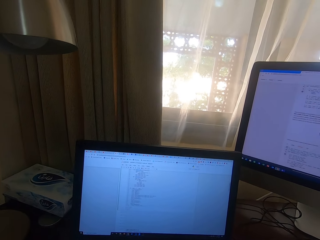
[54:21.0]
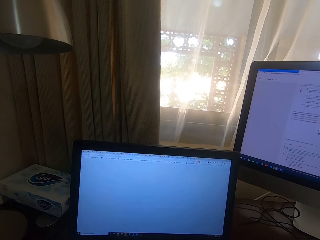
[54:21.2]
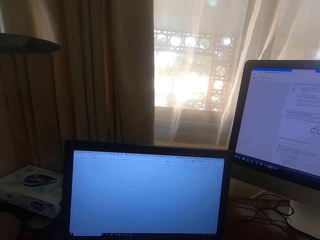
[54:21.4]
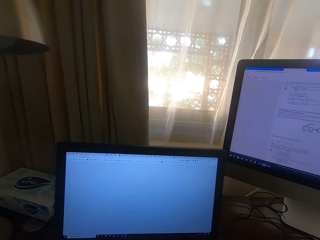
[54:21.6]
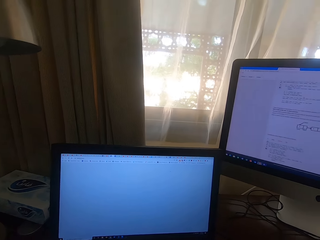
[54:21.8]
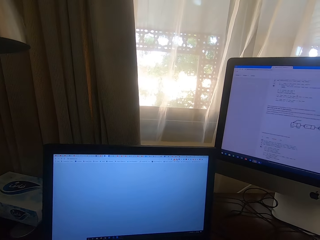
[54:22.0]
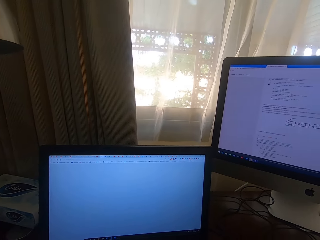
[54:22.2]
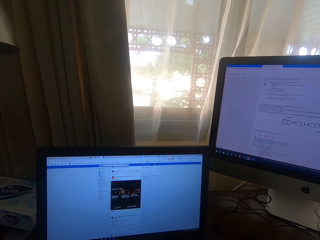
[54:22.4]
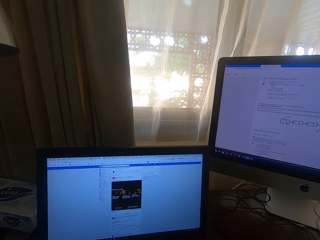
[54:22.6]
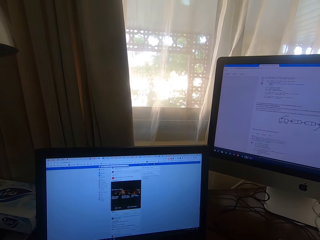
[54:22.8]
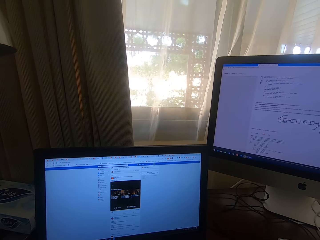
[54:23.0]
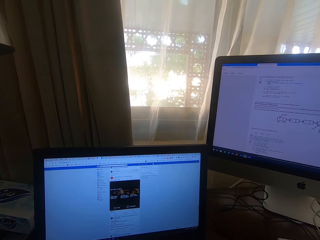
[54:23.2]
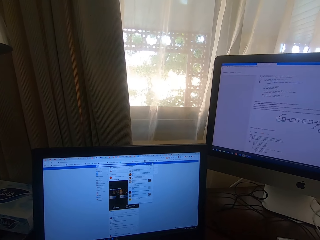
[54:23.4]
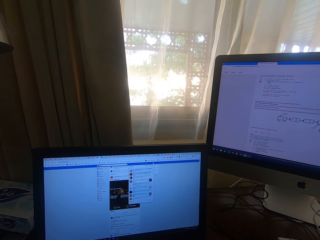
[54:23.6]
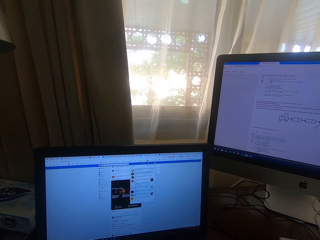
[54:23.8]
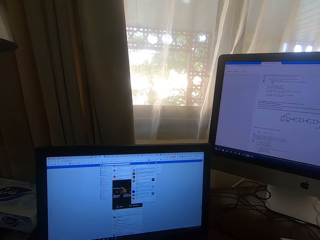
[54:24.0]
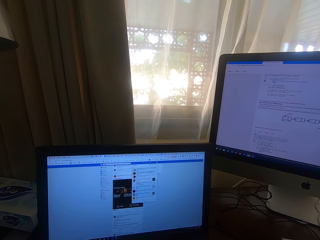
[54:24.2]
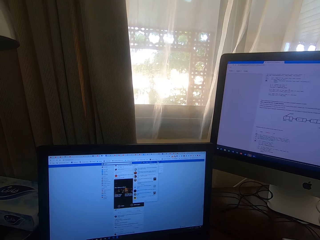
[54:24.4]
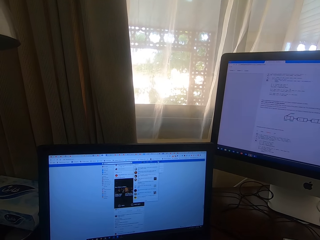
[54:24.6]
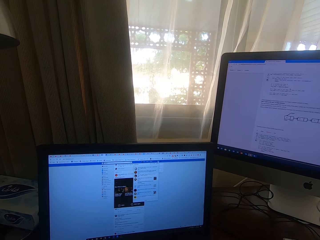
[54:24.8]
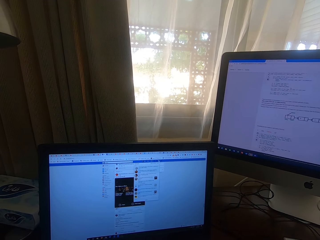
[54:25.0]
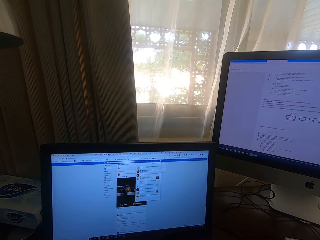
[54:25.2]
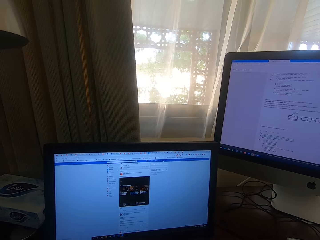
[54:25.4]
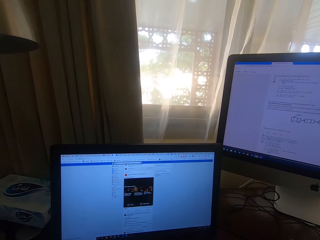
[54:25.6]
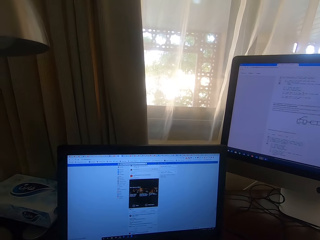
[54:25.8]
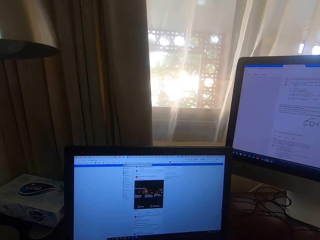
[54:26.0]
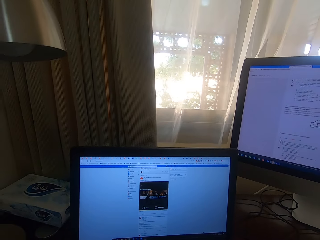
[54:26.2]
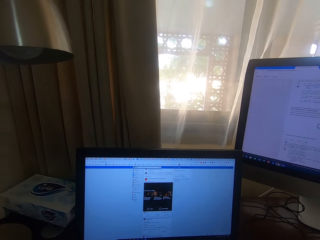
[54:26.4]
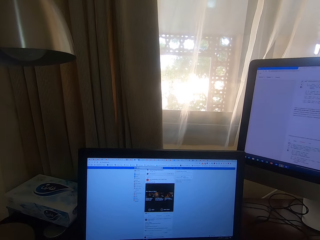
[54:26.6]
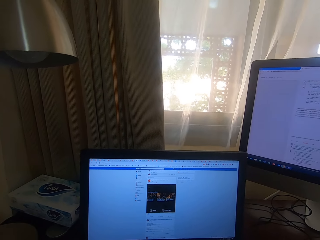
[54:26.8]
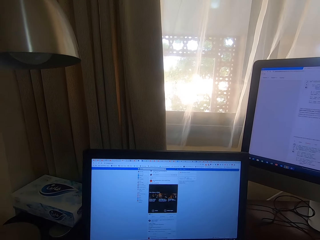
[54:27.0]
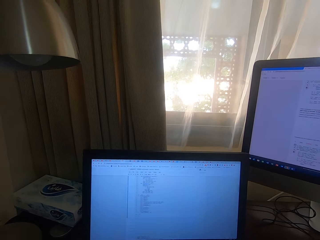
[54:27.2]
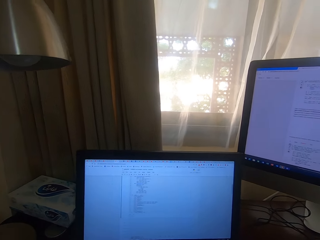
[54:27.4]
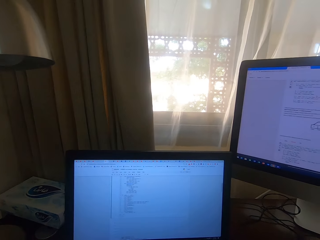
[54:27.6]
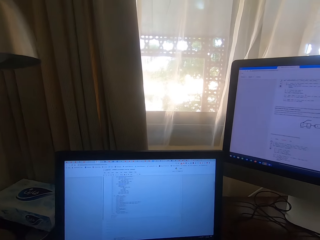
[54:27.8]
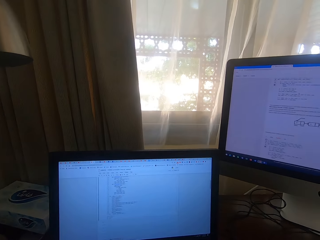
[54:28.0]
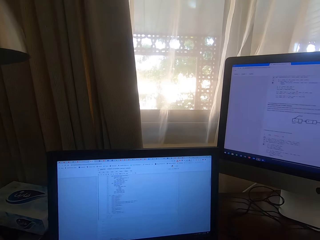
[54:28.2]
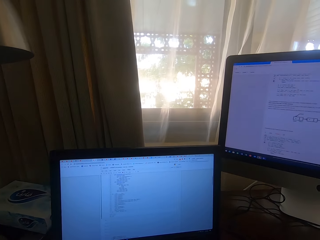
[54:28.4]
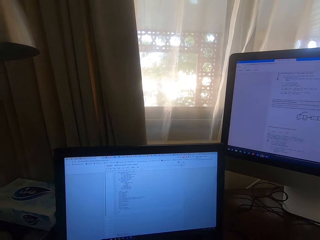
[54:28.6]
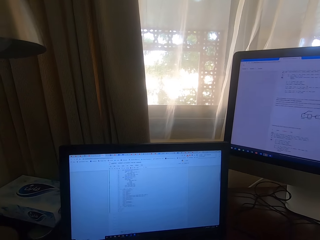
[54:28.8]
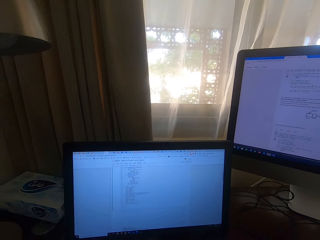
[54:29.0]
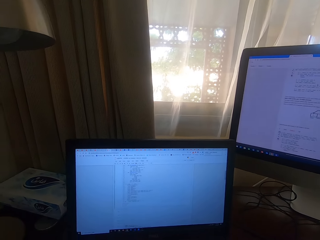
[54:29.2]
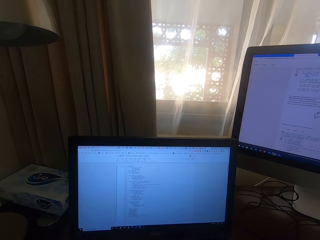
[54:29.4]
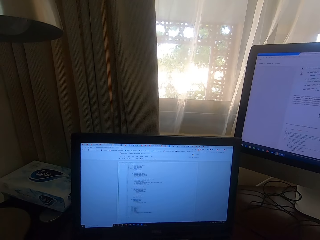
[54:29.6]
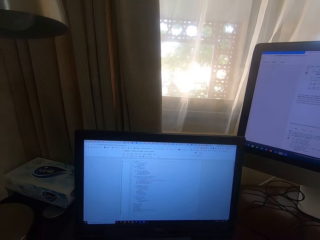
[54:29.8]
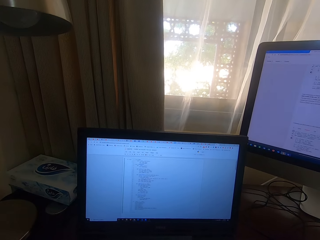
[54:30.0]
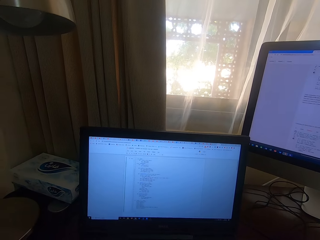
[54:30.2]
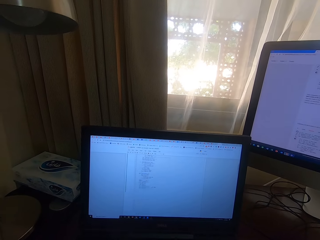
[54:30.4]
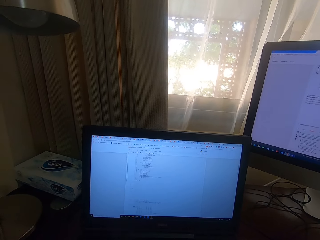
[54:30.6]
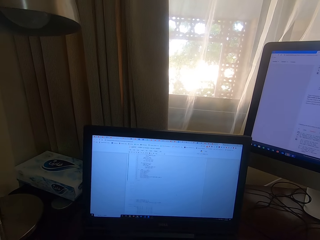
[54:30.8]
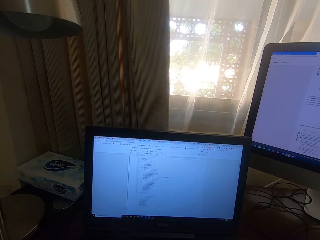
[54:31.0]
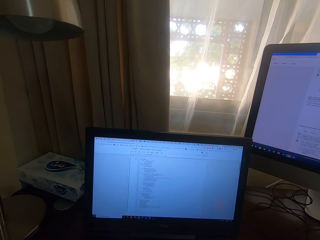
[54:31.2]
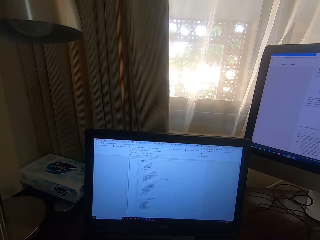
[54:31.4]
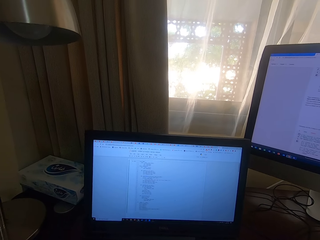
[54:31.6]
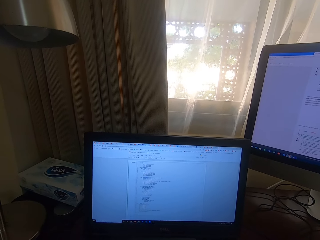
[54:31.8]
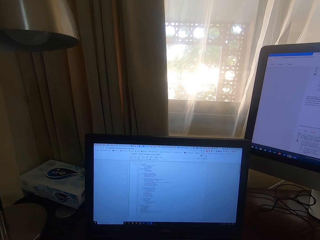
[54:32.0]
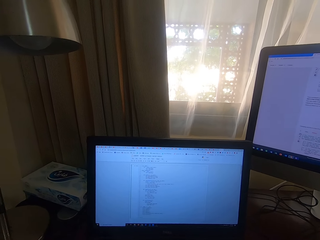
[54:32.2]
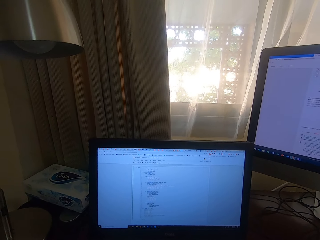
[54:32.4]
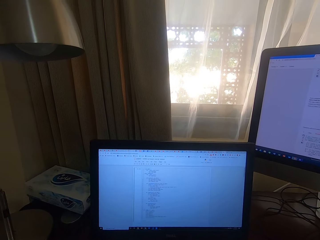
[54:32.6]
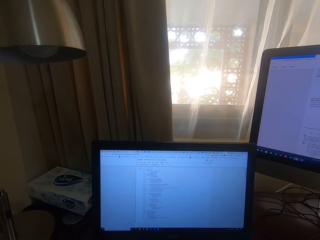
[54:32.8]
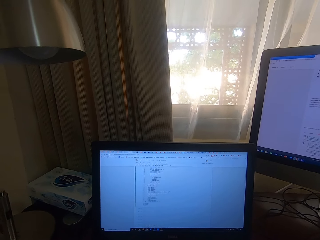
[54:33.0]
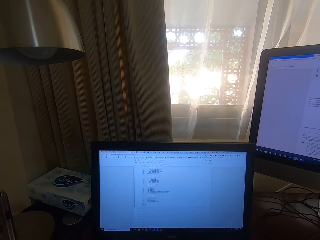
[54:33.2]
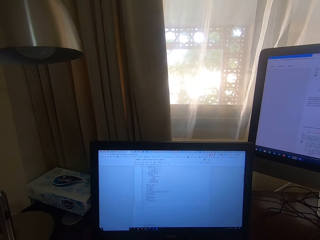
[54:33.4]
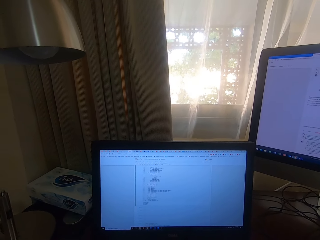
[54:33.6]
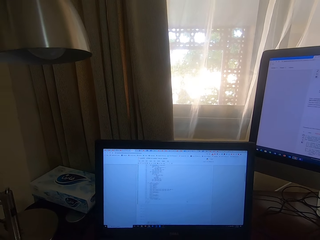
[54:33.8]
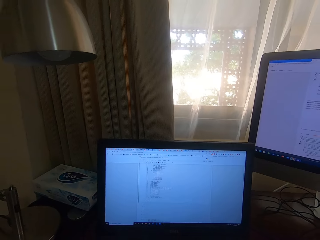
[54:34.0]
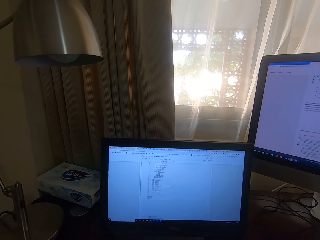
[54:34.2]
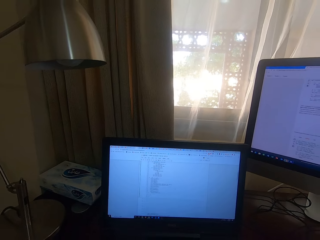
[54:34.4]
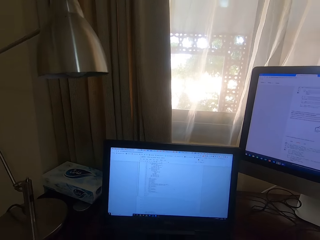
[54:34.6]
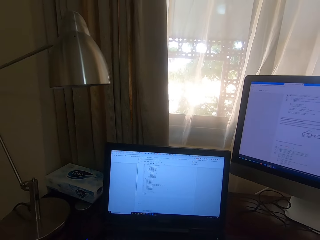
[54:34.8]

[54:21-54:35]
The camera wearer scrolls through the laptop.

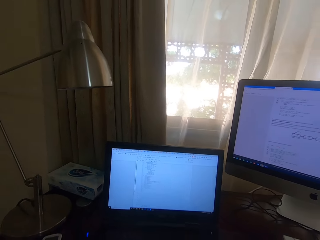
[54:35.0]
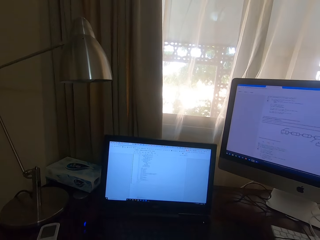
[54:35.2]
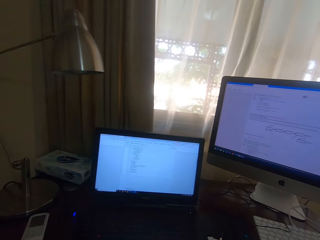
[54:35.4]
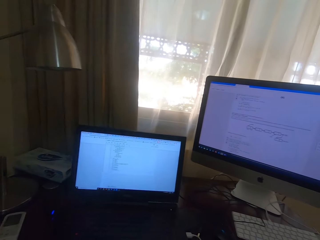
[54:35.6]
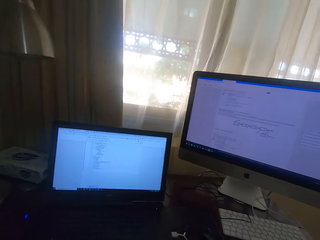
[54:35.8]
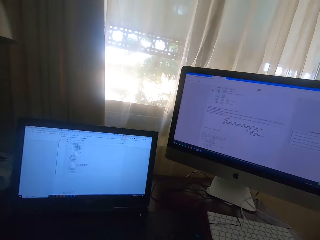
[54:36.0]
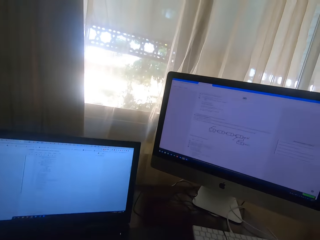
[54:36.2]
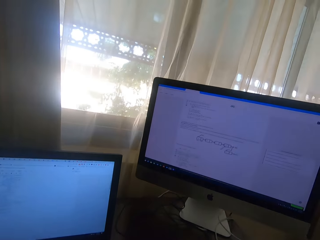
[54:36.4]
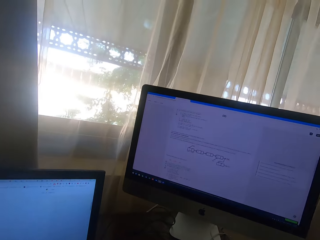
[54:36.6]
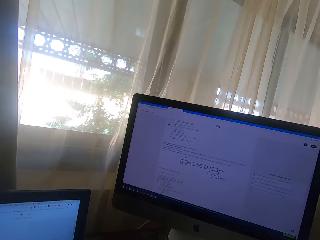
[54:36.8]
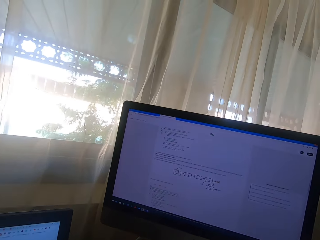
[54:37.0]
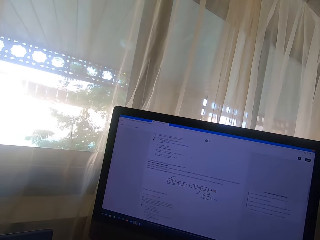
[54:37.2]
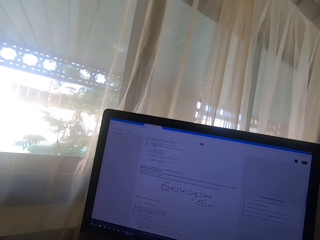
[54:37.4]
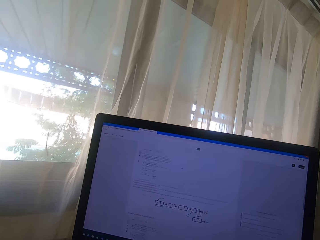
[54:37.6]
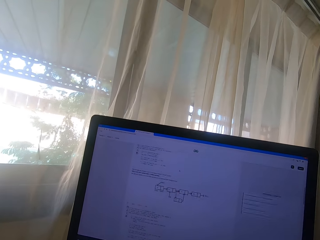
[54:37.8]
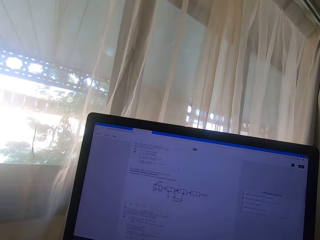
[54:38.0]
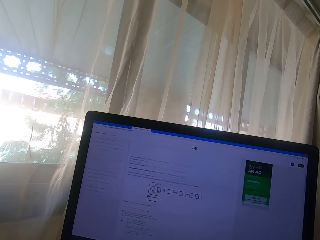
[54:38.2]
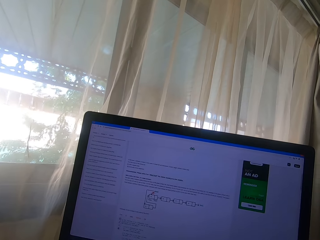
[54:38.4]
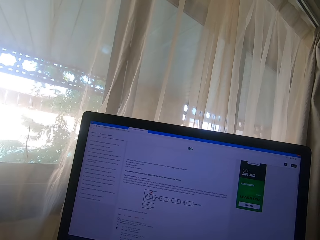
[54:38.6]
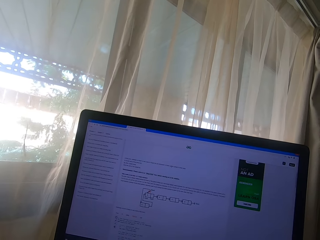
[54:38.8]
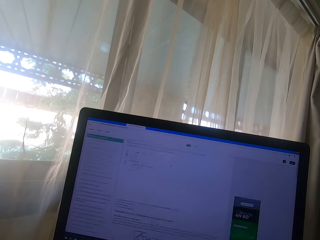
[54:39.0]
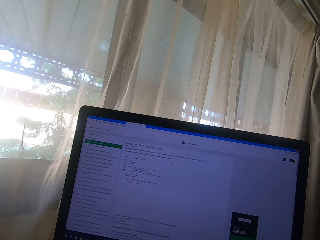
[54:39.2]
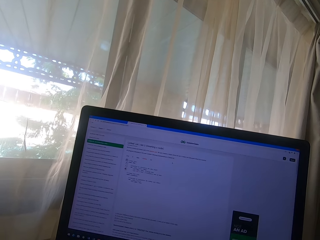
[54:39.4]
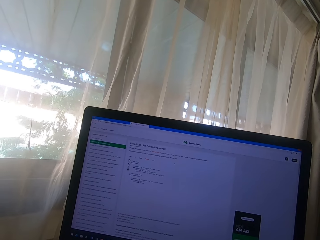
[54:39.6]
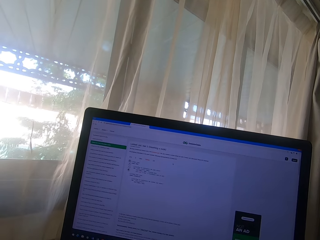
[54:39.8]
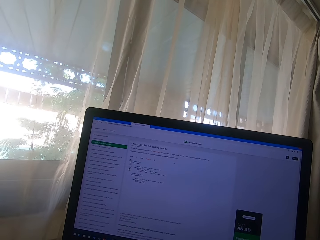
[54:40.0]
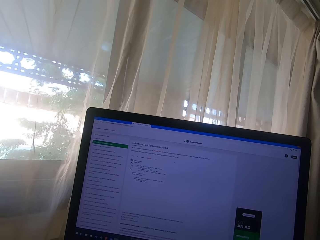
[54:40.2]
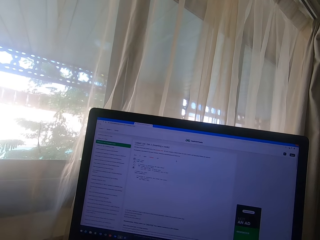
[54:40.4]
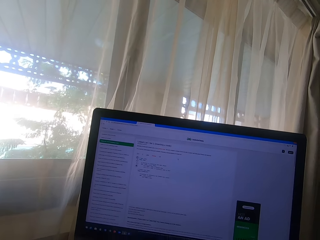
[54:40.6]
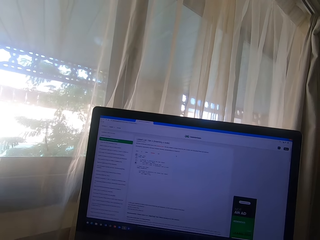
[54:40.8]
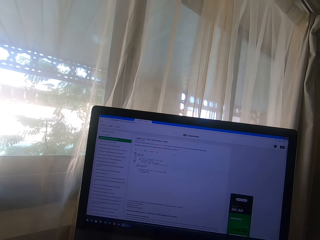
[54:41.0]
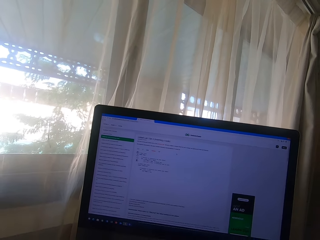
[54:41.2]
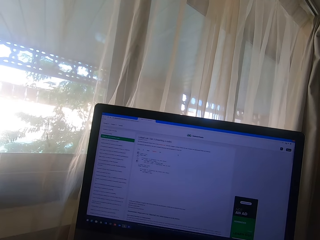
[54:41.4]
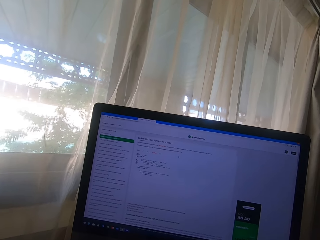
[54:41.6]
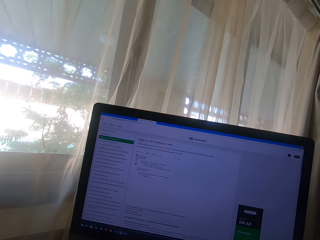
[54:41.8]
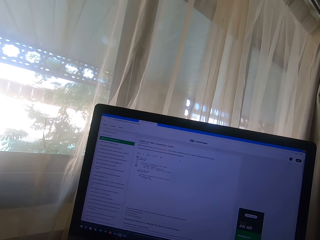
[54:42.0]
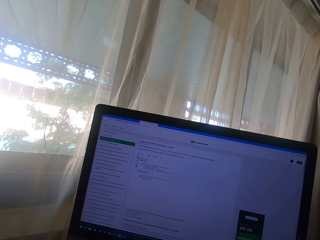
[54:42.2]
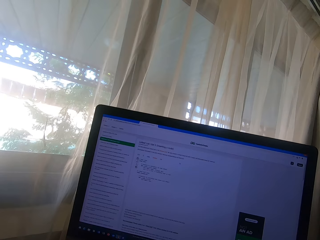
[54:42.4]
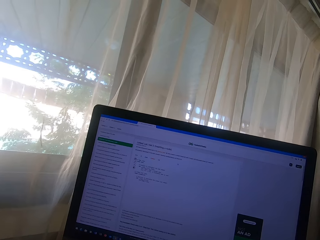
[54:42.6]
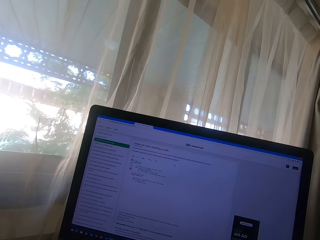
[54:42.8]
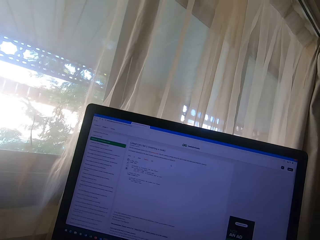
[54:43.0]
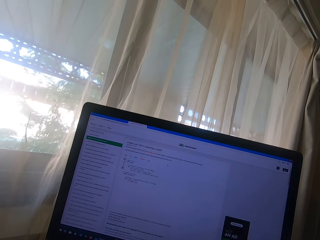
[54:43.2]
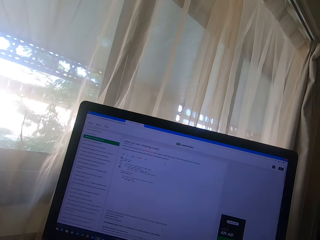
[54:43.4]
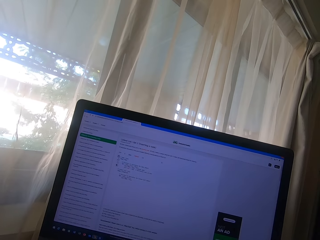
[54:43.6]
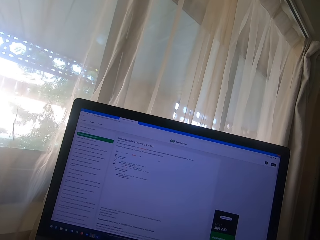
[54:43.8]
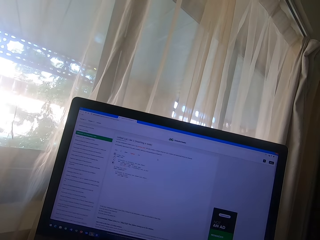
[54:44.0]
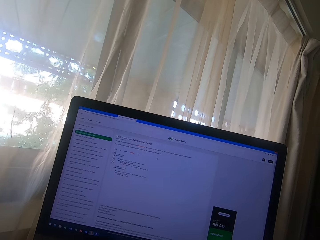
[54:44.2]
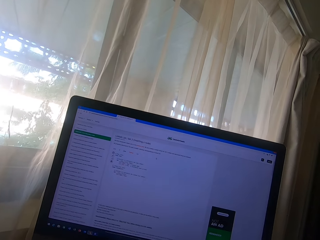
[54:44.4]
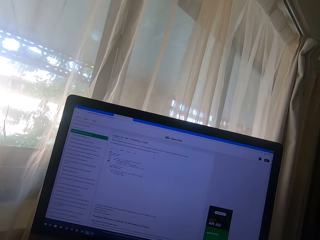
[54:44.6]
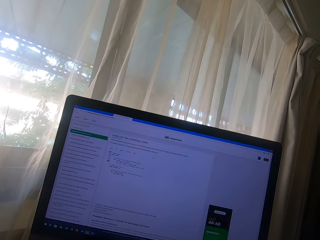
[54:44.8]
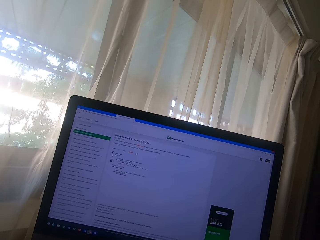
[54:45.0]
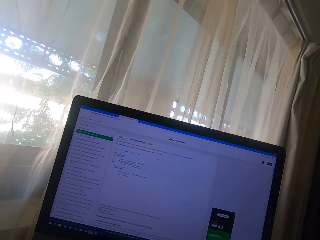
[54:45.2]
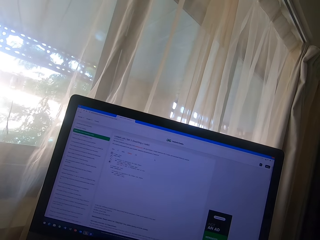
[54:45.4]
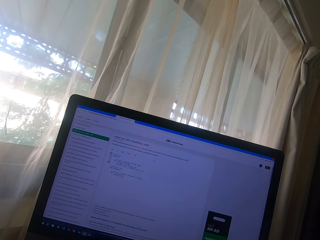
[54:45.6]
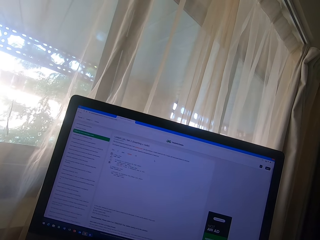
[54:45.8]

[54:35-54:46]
The camera wearer looks at the monitor. They scroll through the desktop. They look at the monitor.
